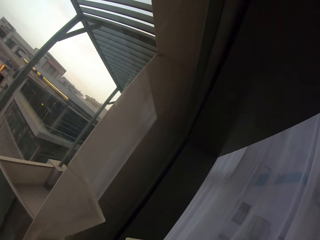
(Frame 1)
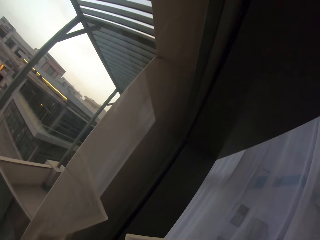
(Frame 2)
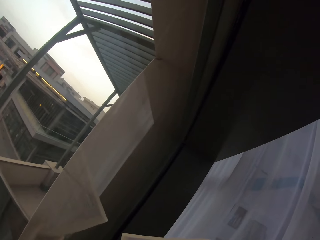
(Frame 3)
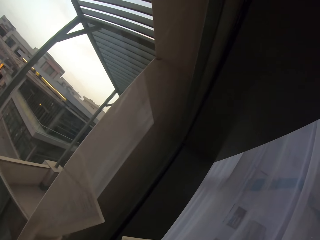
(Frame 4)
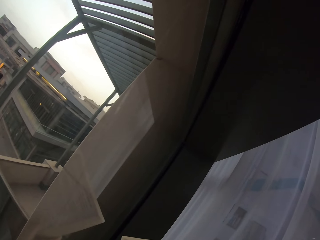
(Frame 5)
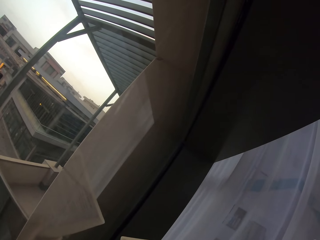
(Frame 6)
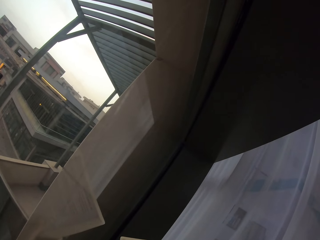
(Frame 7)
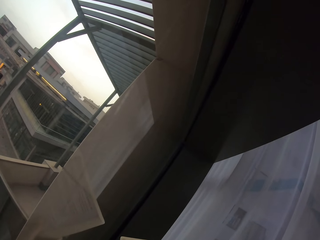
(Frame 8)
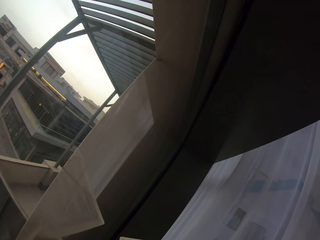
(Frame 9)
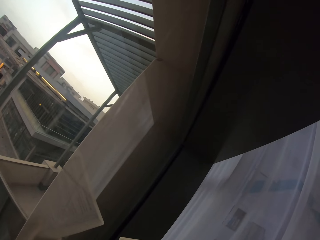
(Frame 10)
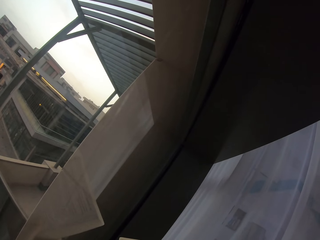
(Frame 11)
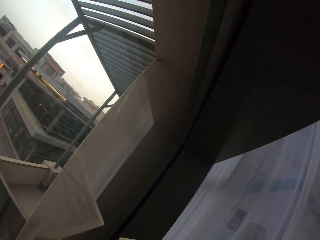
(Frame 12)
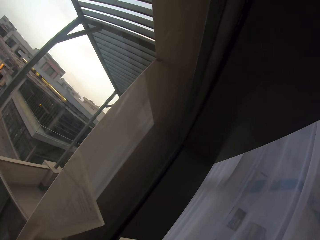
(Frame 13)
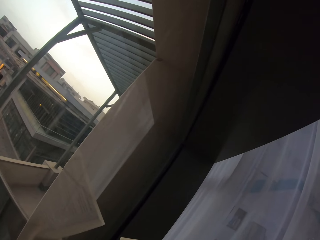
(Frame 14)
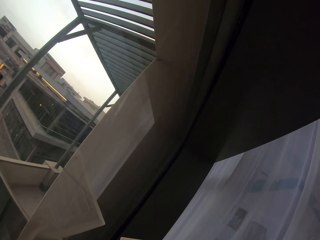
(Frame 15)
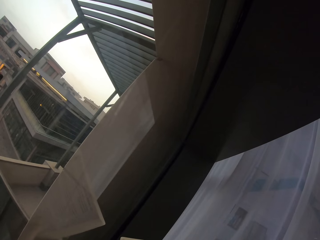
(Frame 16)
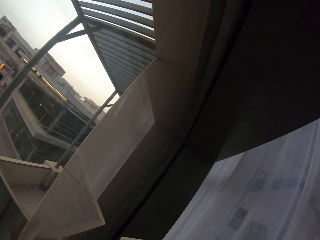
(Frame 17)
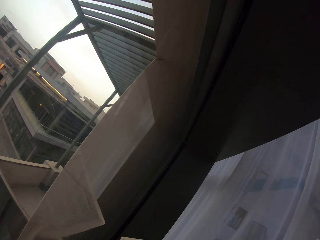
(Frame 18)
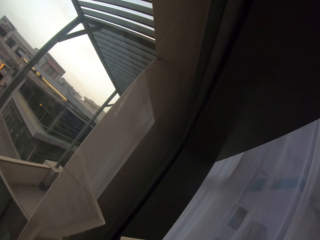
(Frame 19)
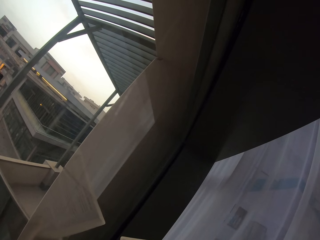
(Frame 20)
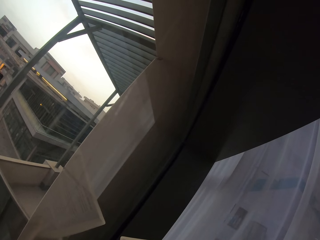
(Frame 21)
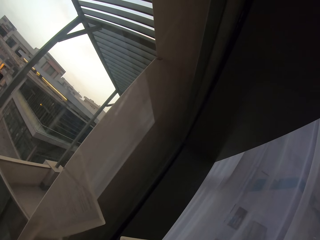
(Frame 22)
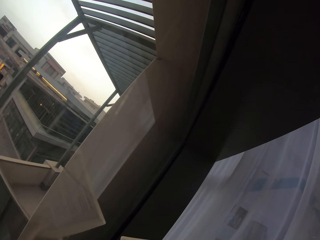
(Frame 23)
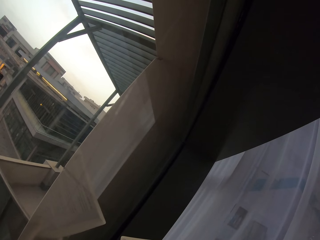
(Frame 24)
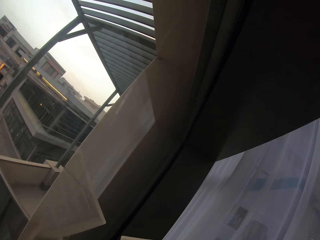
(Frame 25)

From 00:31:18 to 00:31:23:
The camera wearer reads the book.
